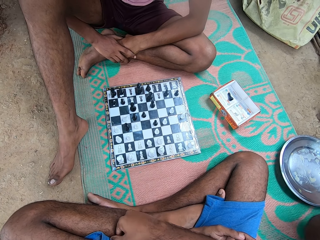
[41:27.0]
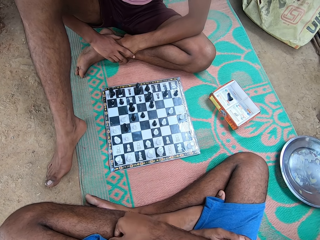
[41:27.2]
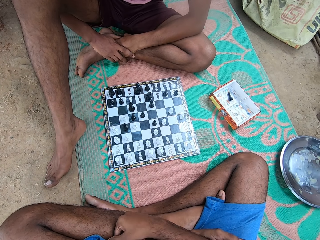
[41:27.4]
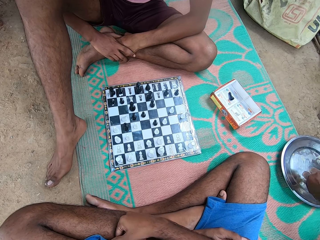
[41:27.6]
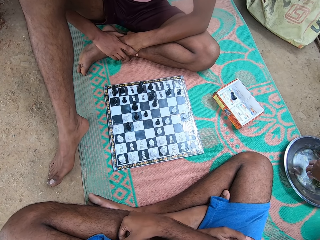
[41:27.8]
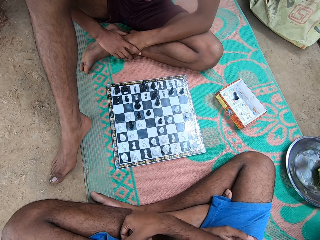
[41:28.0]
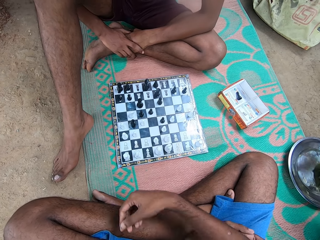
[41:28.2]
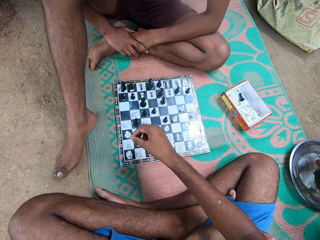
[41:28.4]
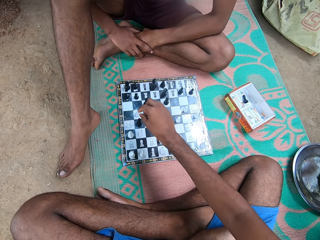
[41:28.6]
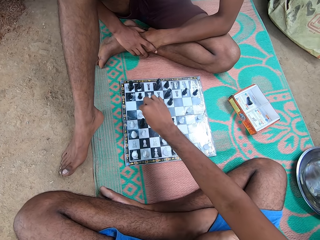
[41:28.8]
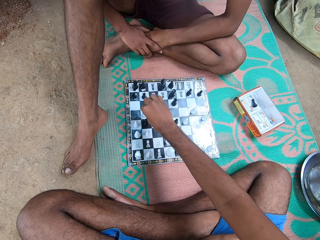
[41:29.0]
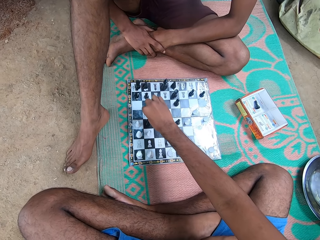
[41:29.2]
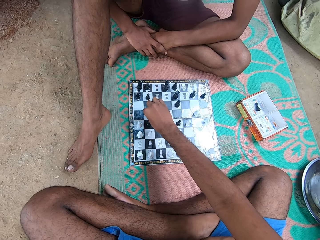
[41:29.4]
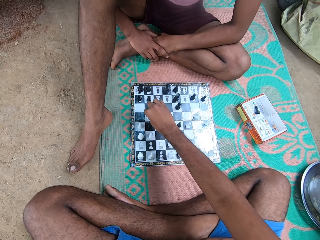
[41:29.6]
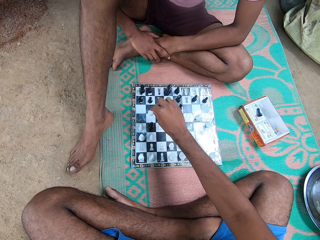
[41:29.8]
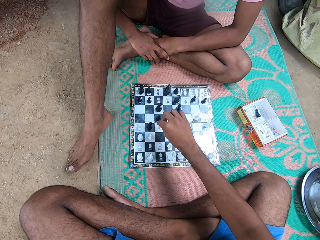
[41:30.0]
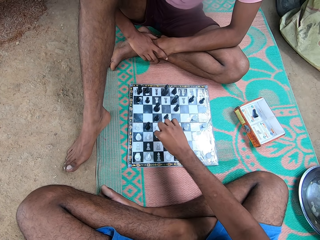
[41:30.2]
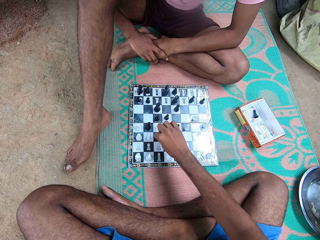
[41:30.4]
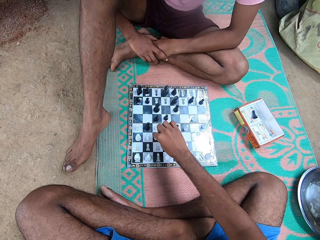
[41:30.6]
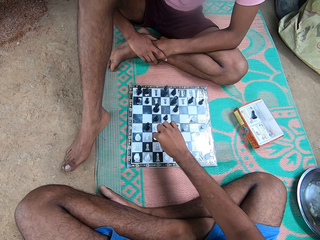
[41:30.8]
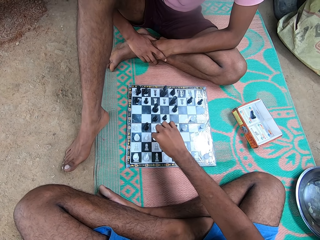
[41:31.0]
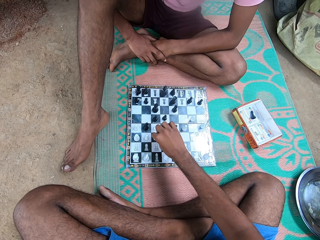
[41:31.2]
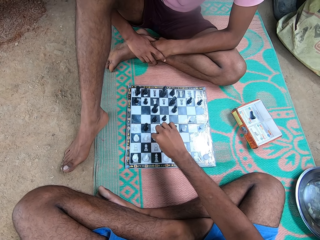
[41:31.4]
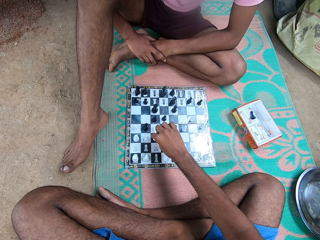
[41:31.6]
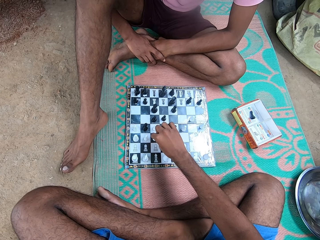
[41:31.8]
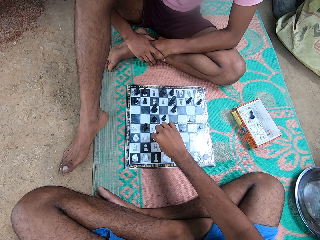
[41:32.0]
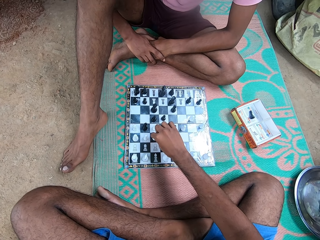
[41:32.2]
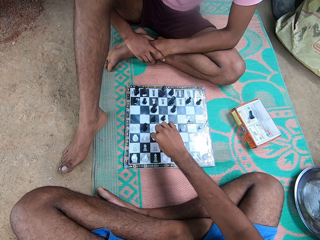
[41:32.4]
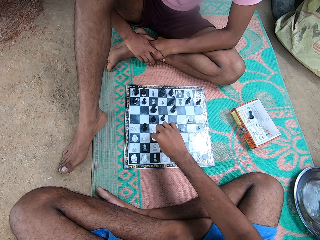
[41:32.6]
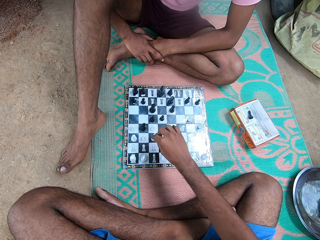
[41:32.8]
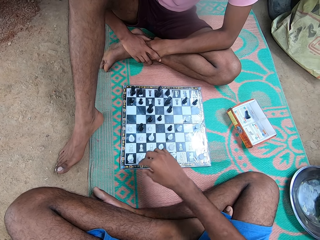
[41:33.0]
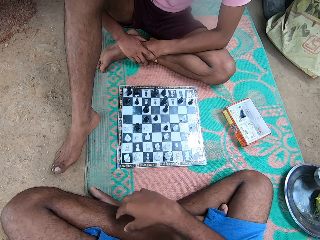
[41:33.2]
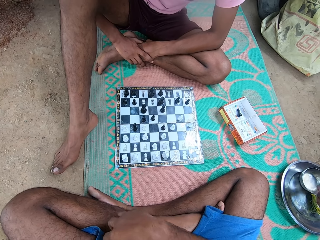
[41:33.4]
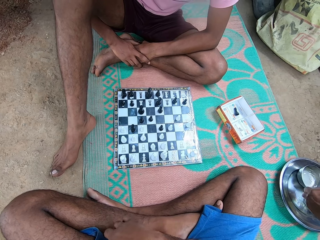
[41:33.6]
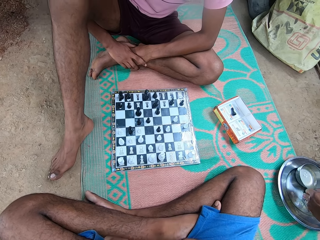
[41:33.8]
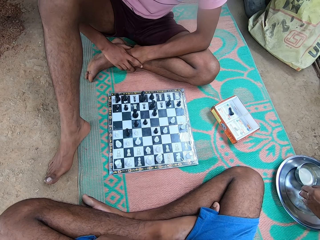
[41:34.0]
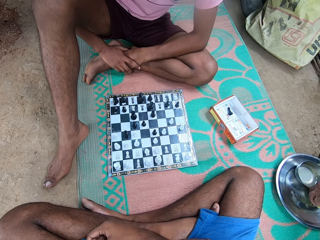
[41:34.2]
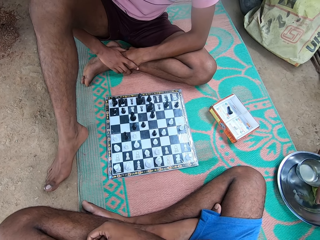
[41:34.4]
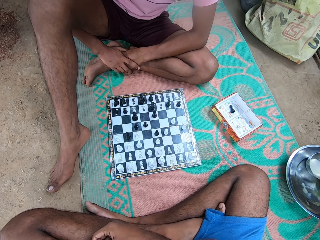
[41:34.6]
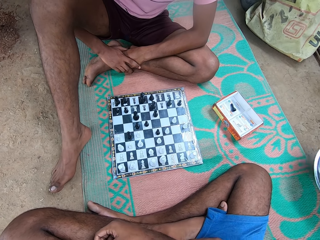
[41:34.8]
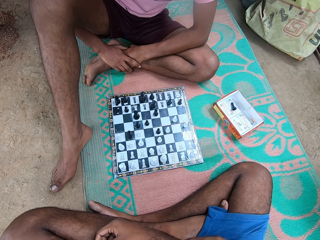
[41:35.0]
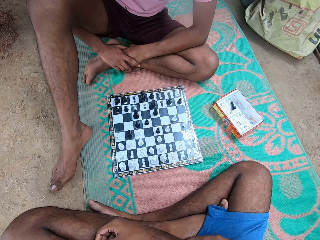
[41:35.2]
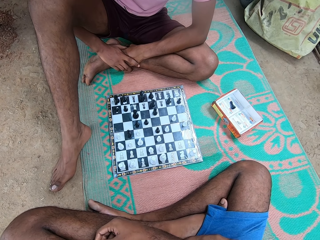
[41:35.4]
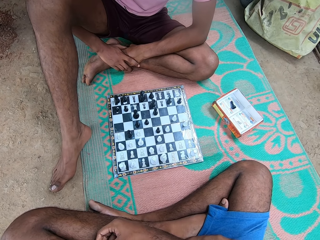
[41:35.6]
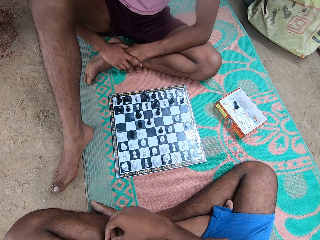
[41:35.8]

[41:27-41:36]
A person drops the mango peels on the plate. The camera wearer plays the game. They move a chess piece. The person places a water cup on the plate.

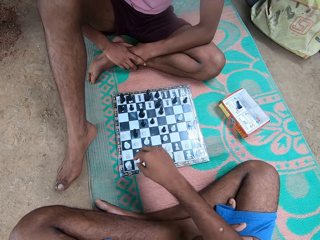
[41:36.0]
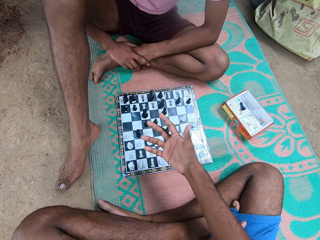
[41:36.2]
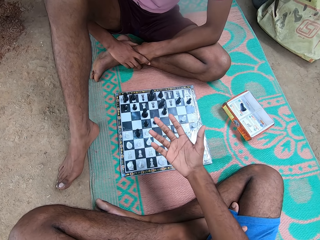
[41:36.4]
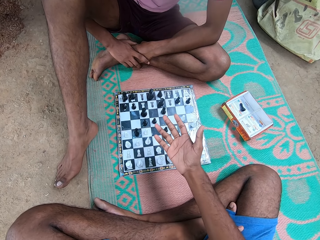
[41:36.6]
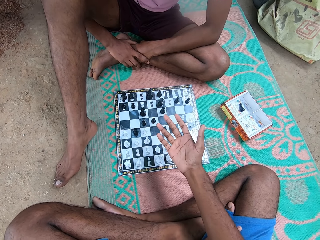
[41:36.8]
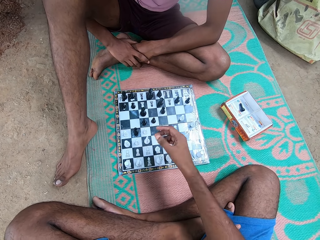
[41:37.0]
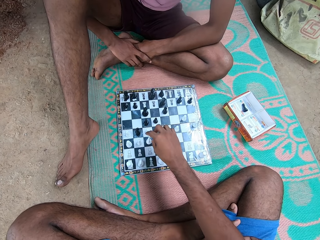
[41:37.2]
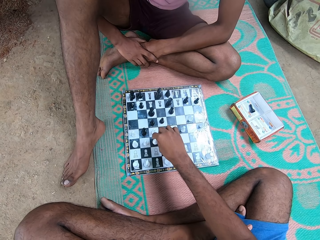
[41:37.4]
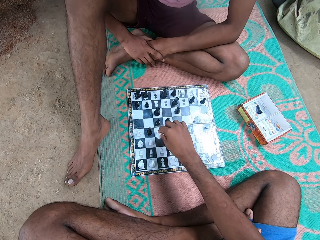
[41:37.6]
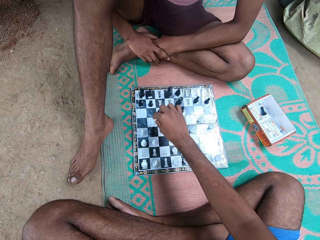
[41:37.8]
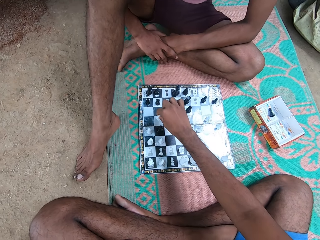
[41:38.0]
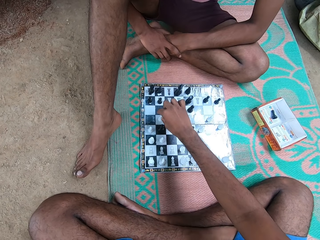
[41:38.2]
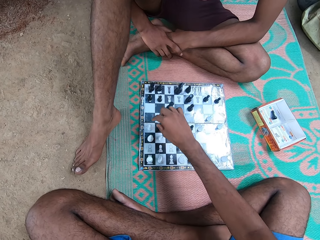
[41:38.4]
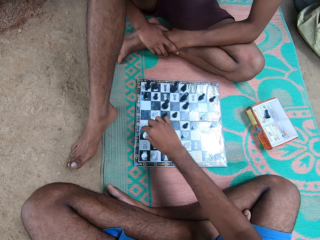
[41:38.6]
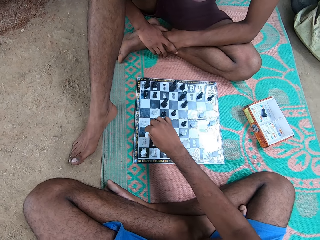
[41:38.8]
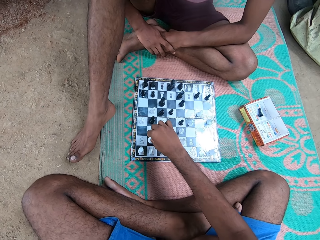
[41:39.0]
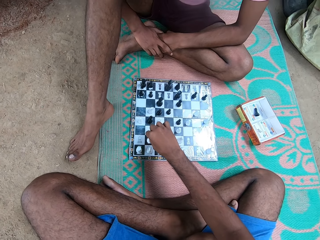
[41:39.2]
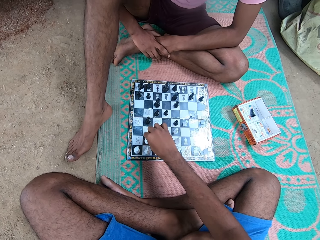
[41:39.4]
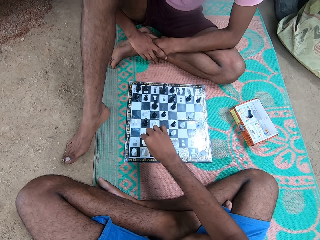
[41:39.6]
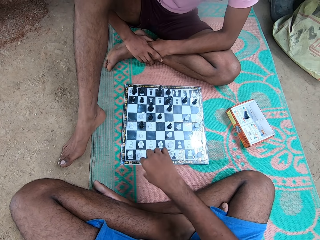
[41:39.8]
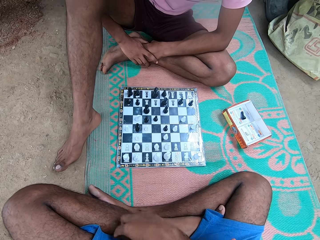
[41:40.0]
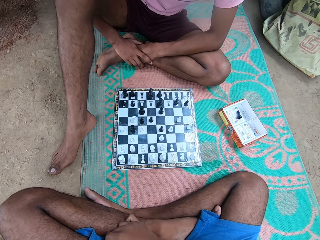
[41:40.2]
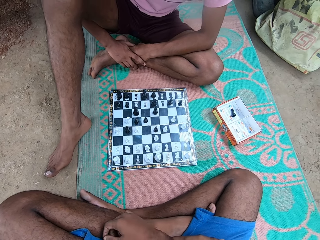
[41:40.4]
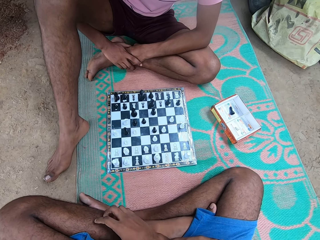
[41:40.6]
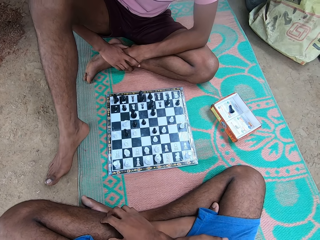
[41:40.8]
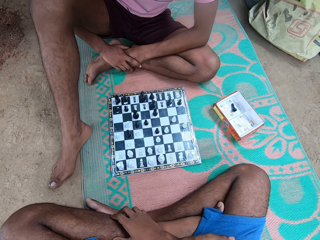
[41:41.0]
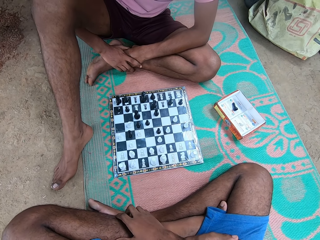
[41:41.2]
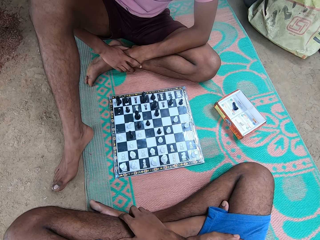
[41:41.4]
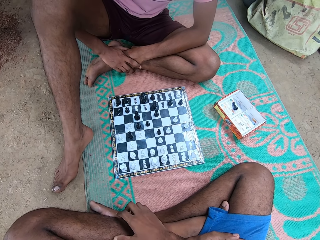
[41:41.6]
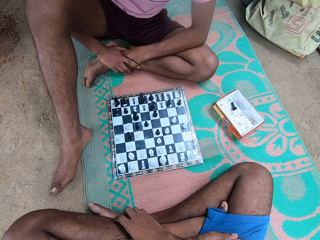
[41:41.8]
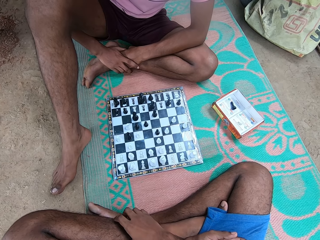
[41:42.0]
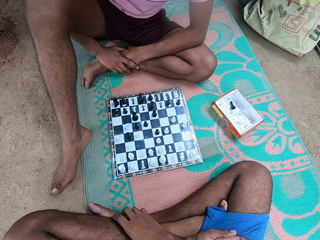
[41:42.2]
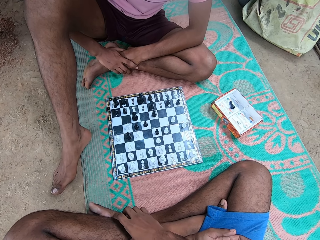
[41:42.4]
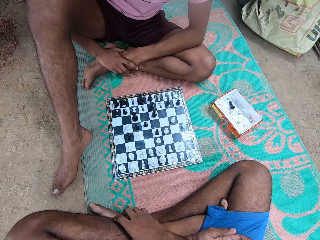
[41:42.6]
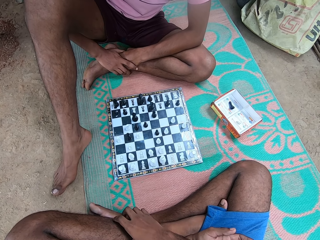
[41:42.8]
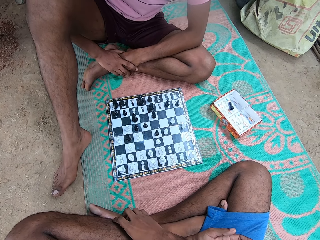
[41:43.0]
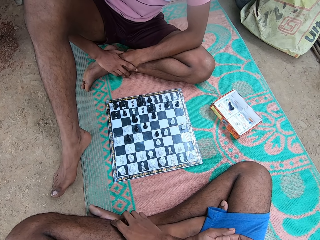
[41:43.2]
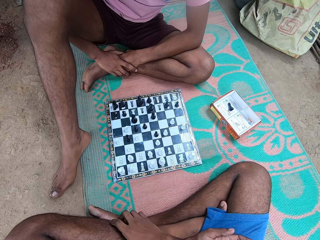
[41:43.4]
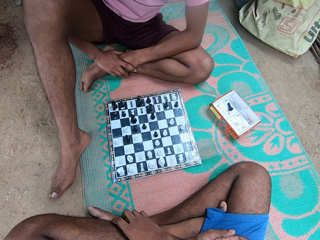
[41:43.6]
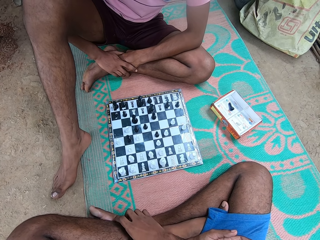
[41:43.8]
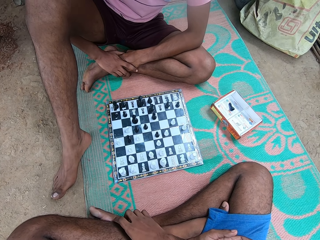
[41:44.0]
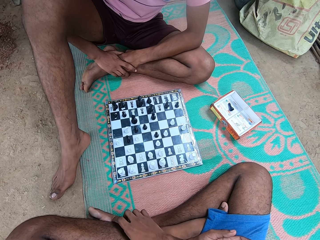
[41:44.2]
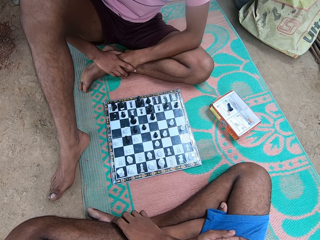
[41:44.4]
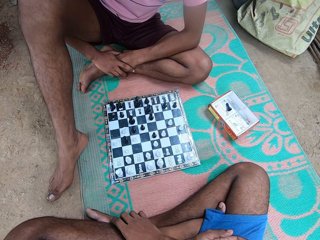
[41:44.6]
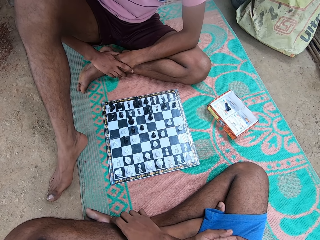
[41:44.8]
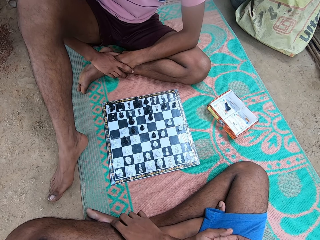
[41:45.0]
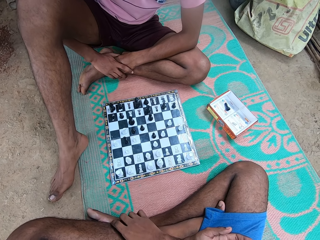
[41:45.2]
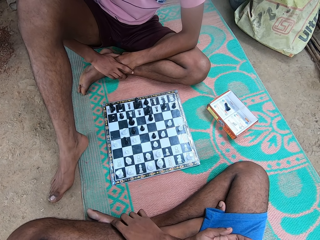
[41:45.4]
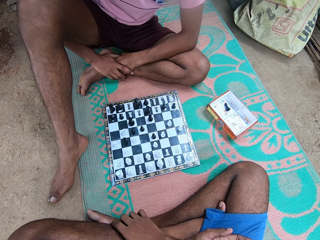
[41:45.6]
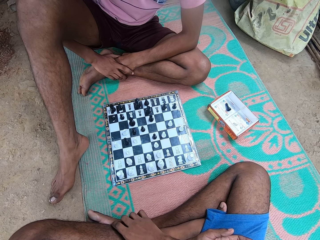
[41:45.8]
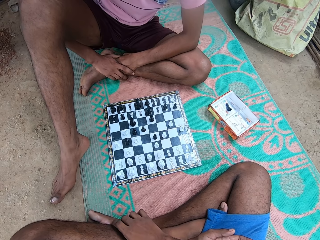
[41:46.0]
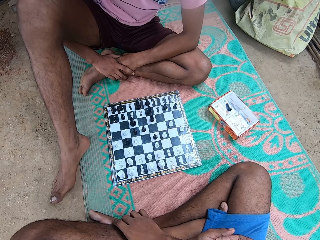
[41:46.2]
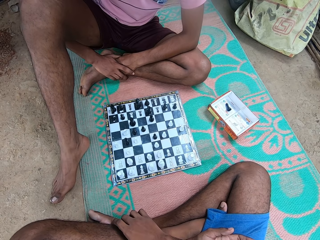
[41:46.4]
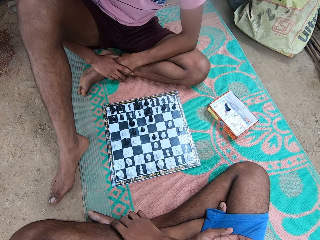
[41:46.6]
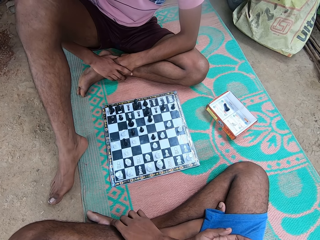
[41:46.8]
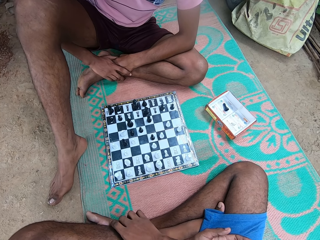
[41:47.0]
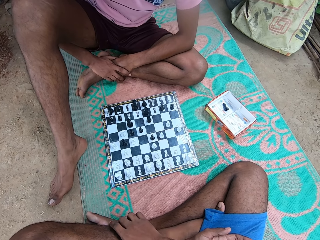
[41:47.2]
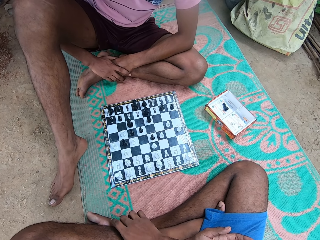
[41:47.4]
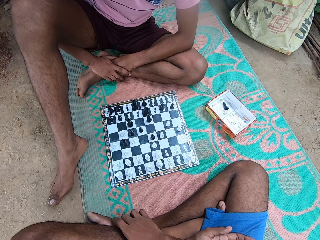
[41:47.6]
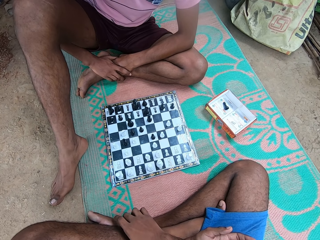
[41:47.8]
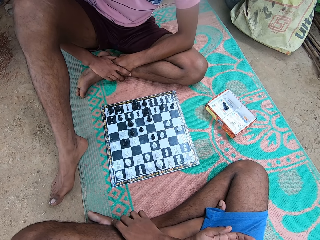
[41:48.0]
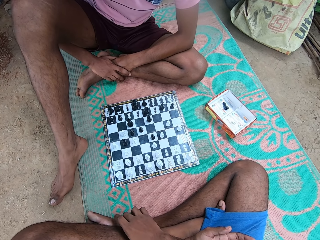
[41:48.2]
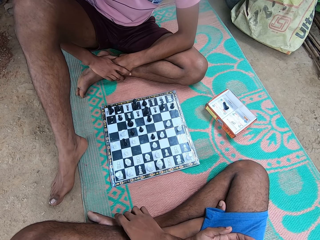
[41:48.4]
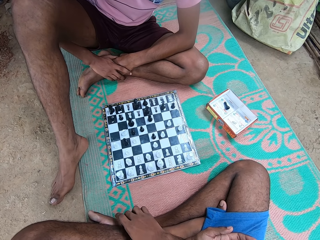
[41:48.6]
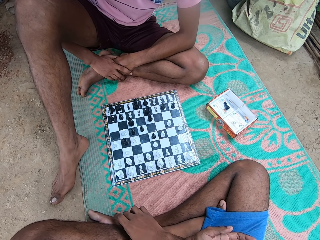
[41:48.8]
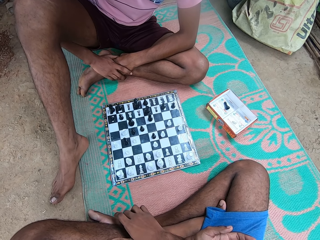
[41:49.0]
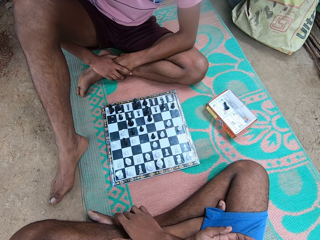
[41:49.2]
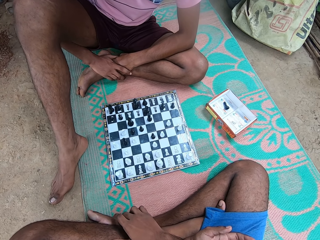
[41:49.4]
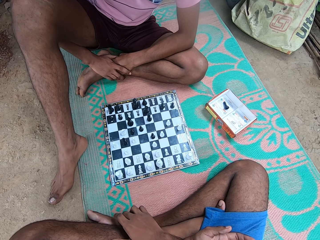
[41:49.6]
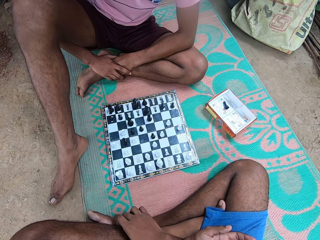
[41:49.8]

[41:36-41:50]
The camera wearer moves his hand. He plays the game. He moves a chess piece. He shakes the hand. He scratches his leg.
